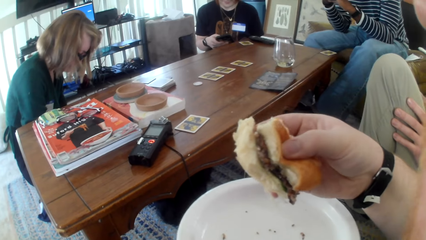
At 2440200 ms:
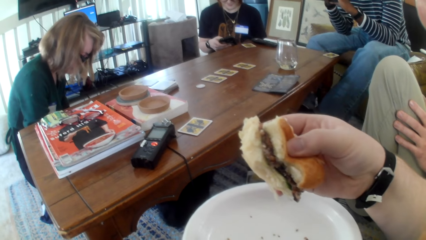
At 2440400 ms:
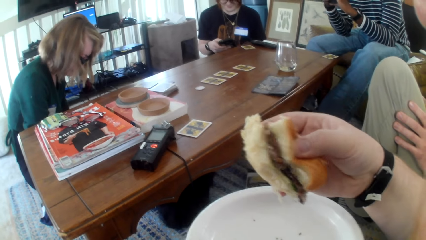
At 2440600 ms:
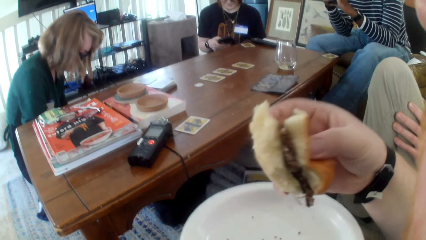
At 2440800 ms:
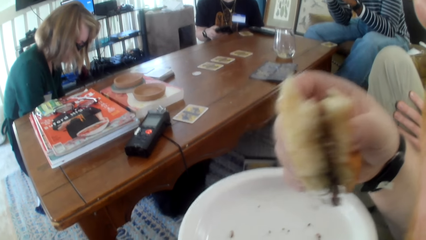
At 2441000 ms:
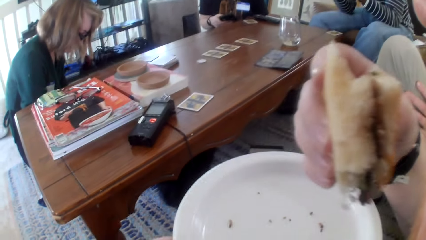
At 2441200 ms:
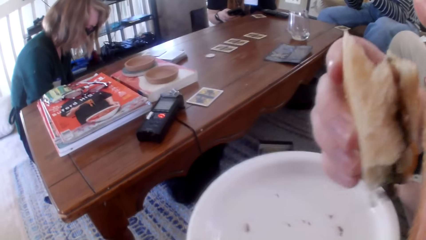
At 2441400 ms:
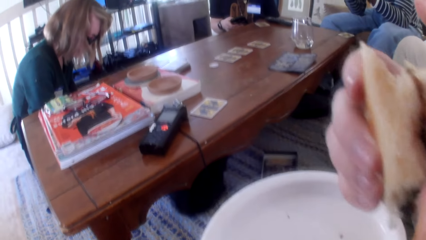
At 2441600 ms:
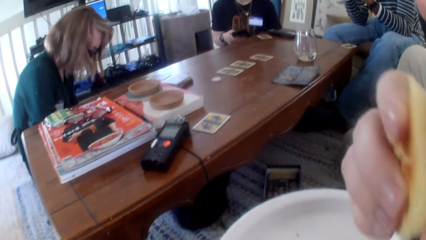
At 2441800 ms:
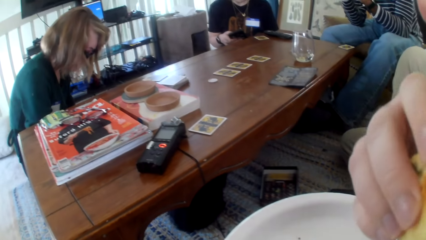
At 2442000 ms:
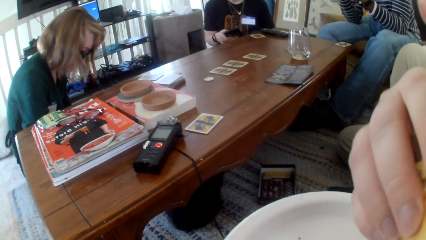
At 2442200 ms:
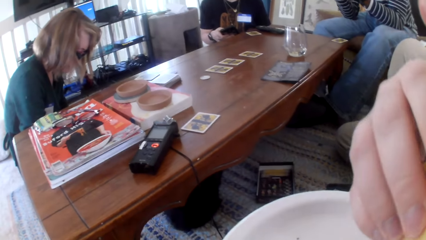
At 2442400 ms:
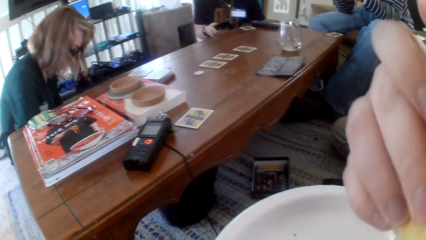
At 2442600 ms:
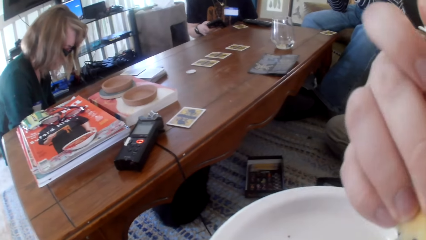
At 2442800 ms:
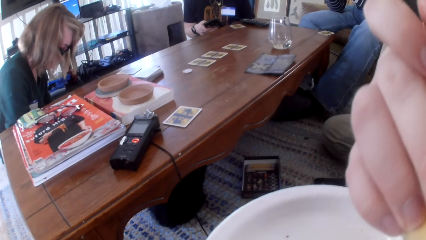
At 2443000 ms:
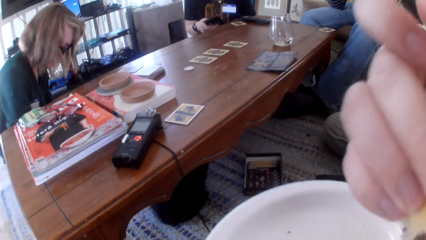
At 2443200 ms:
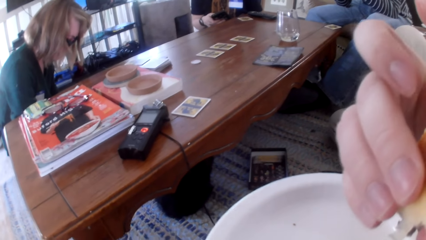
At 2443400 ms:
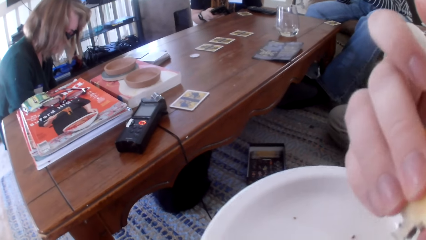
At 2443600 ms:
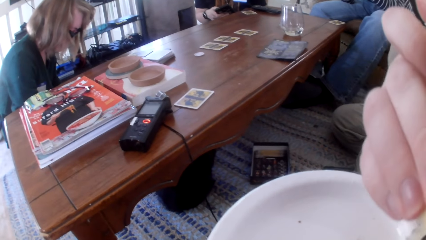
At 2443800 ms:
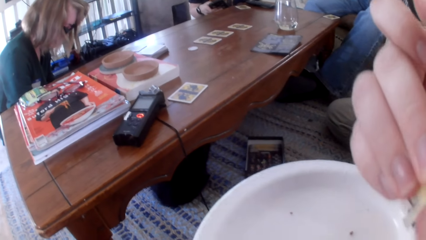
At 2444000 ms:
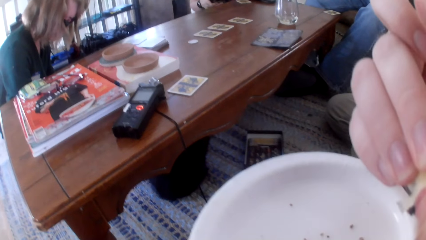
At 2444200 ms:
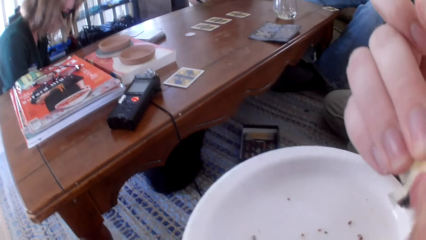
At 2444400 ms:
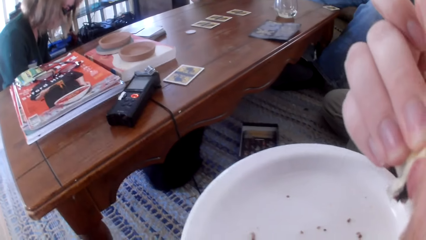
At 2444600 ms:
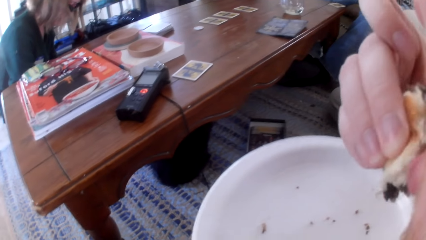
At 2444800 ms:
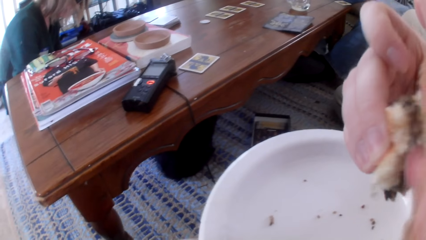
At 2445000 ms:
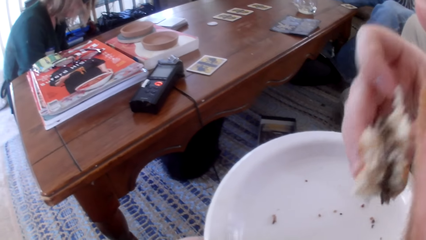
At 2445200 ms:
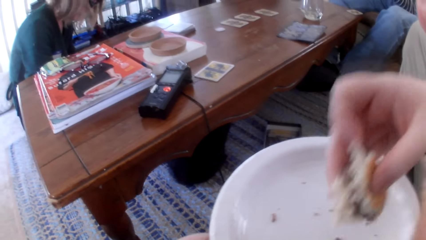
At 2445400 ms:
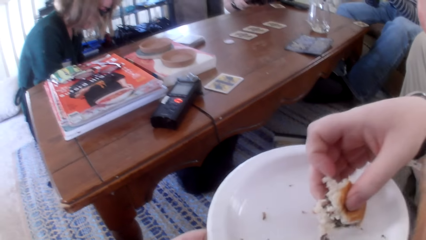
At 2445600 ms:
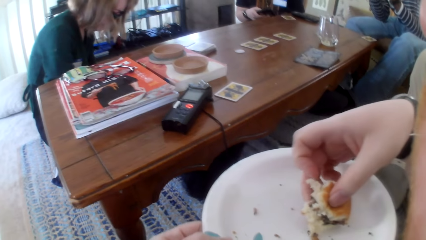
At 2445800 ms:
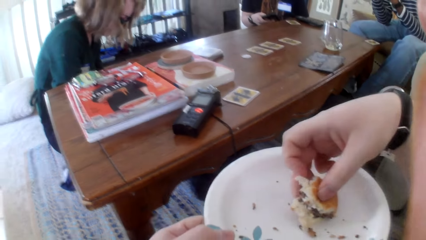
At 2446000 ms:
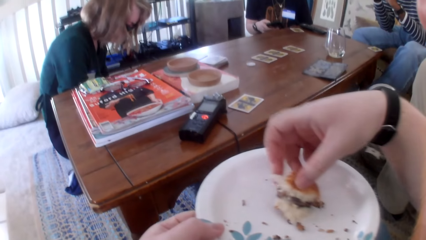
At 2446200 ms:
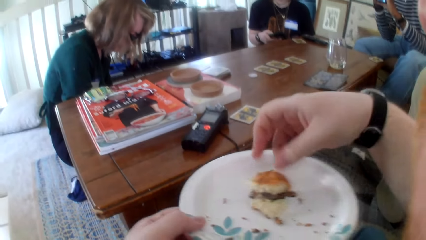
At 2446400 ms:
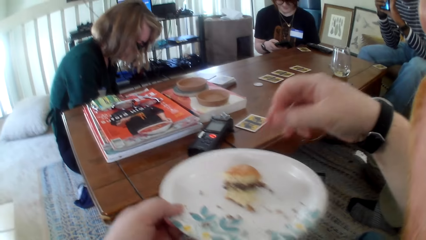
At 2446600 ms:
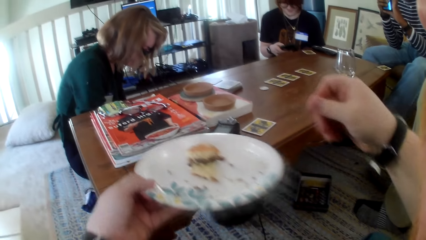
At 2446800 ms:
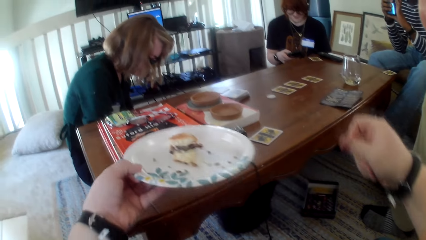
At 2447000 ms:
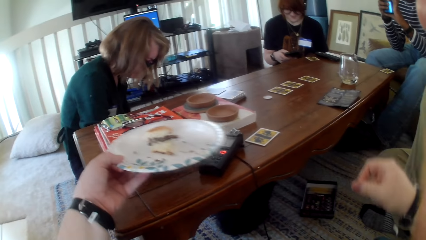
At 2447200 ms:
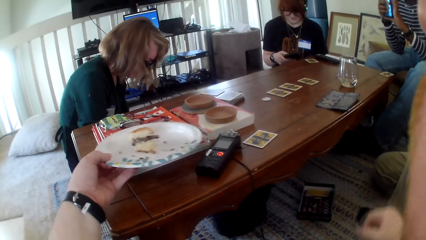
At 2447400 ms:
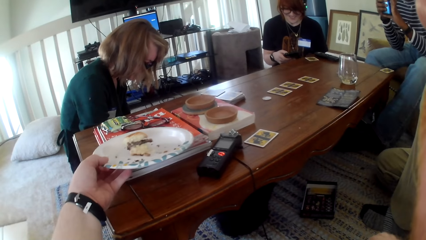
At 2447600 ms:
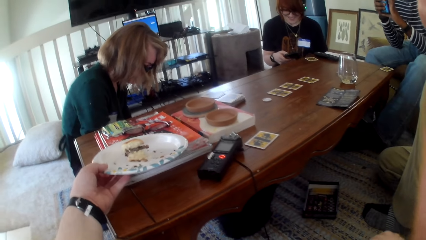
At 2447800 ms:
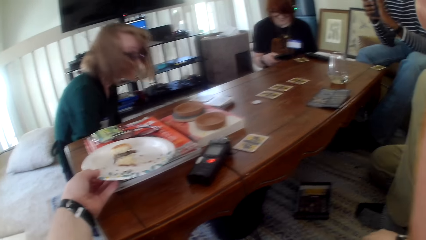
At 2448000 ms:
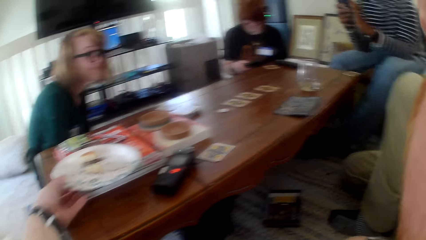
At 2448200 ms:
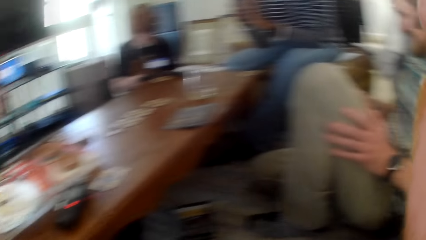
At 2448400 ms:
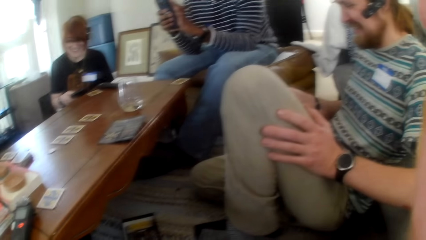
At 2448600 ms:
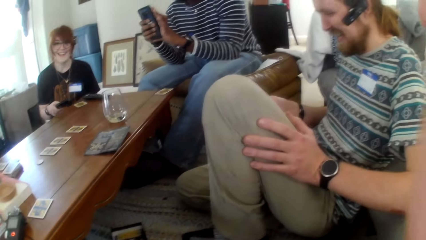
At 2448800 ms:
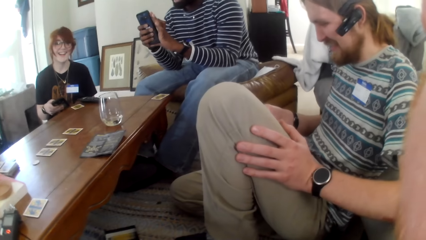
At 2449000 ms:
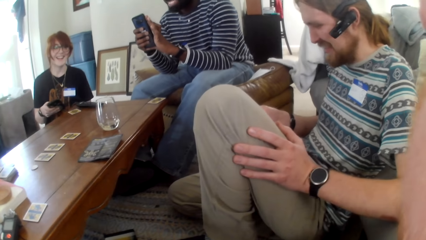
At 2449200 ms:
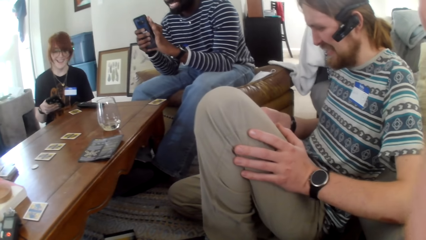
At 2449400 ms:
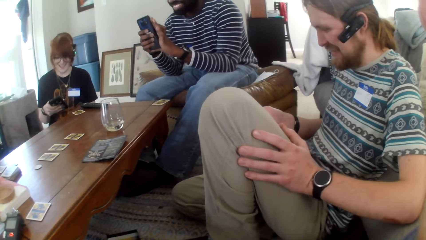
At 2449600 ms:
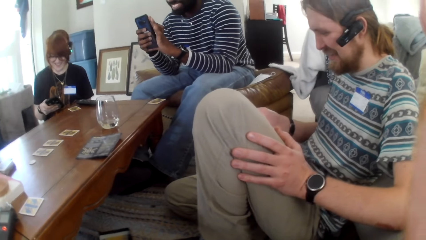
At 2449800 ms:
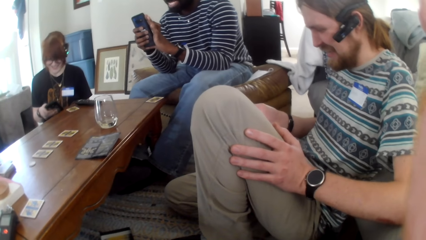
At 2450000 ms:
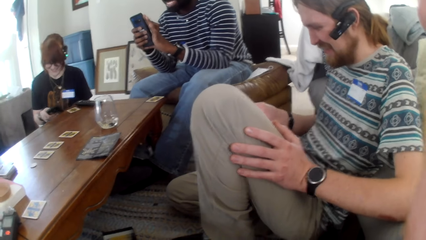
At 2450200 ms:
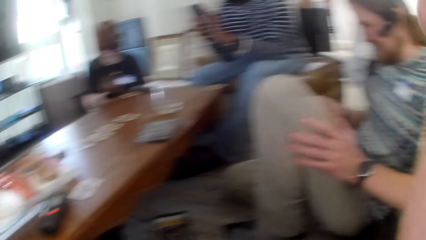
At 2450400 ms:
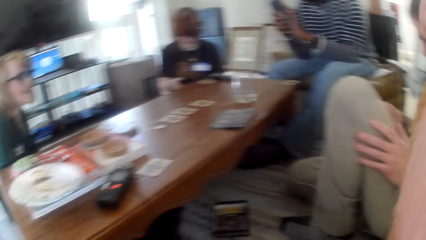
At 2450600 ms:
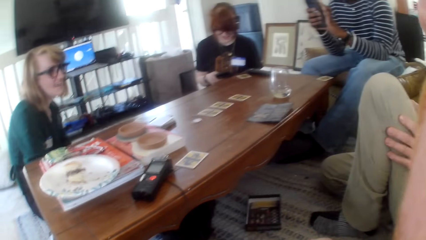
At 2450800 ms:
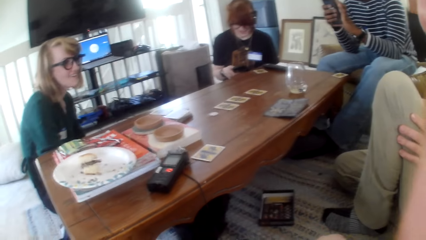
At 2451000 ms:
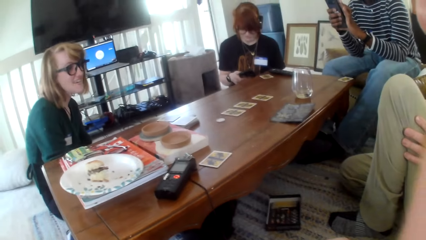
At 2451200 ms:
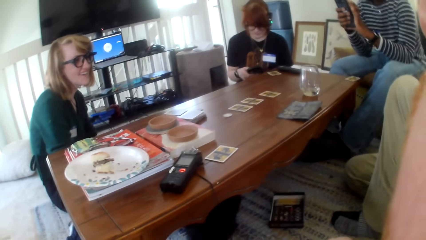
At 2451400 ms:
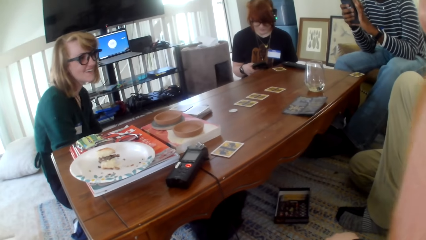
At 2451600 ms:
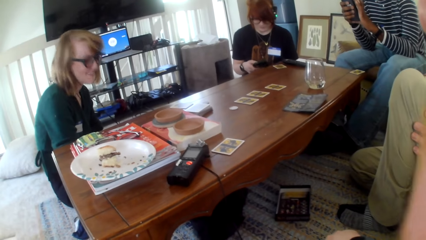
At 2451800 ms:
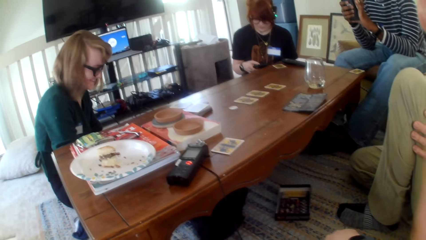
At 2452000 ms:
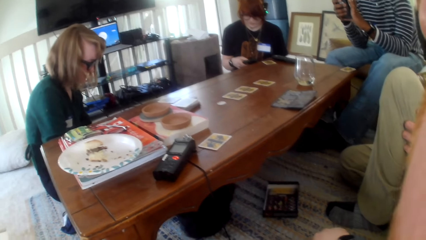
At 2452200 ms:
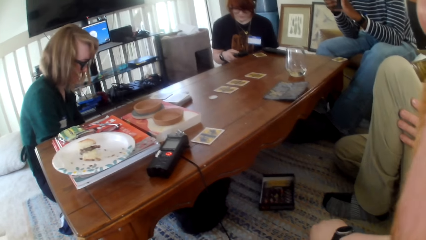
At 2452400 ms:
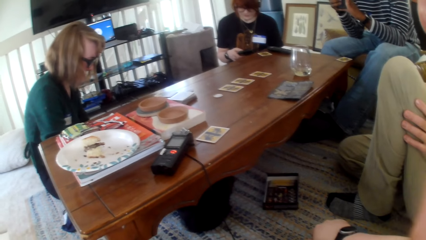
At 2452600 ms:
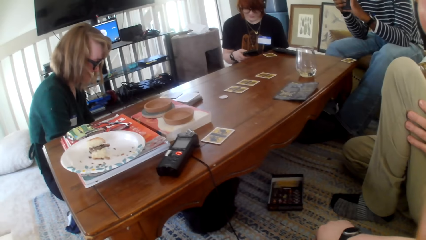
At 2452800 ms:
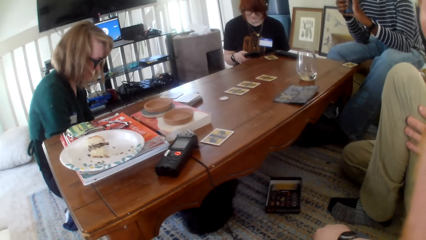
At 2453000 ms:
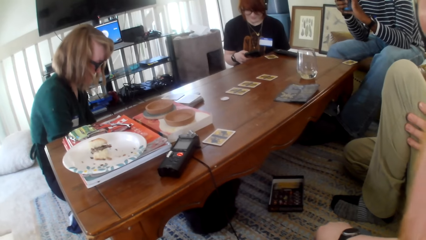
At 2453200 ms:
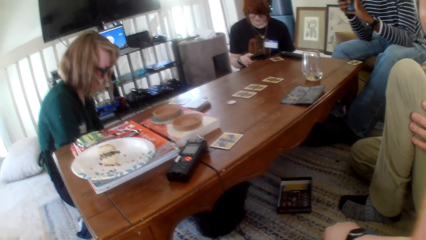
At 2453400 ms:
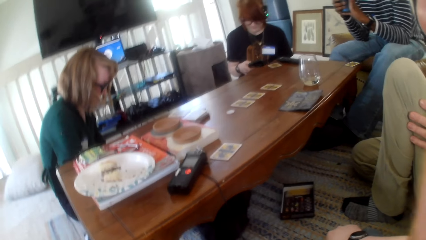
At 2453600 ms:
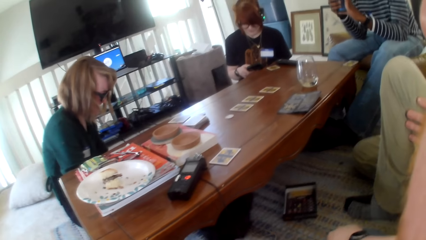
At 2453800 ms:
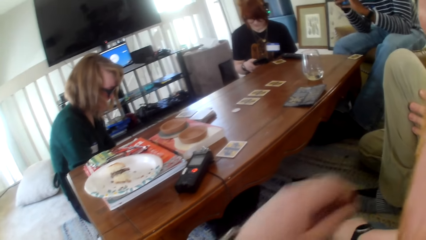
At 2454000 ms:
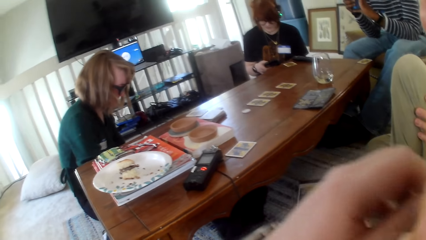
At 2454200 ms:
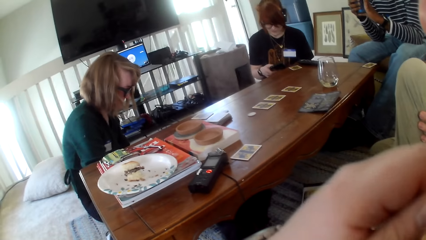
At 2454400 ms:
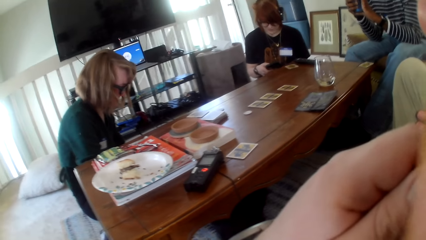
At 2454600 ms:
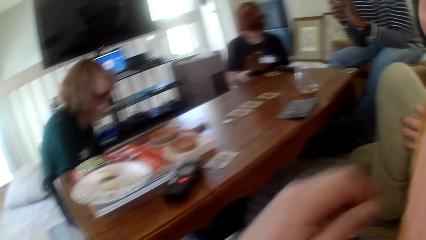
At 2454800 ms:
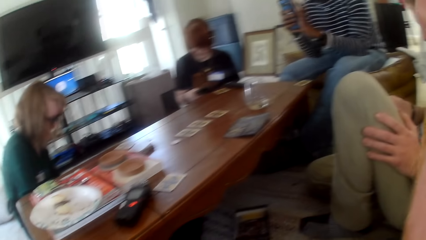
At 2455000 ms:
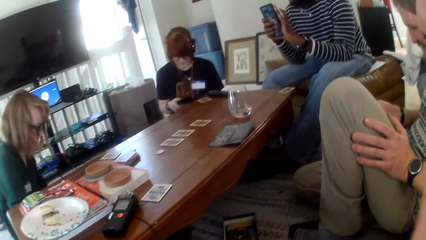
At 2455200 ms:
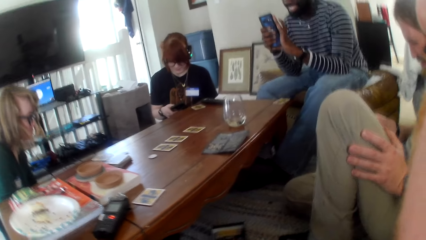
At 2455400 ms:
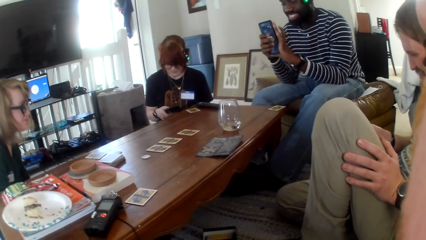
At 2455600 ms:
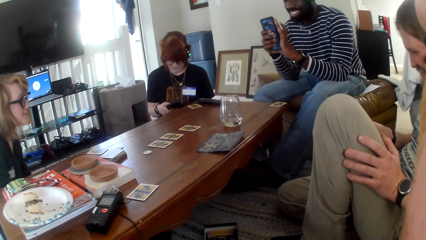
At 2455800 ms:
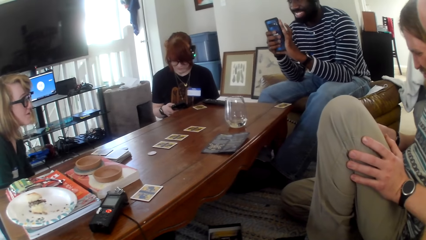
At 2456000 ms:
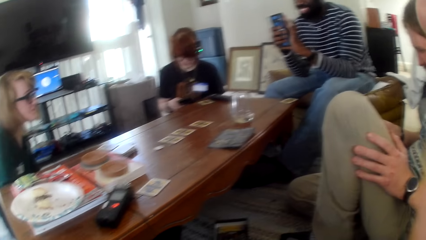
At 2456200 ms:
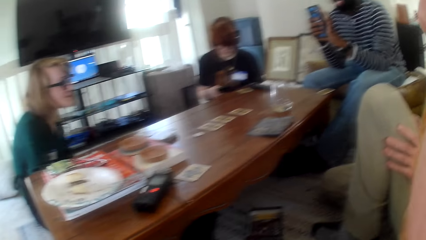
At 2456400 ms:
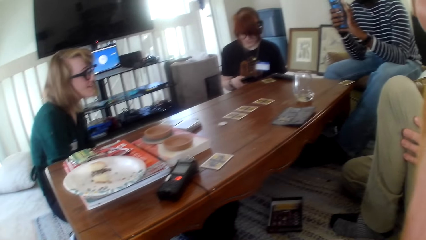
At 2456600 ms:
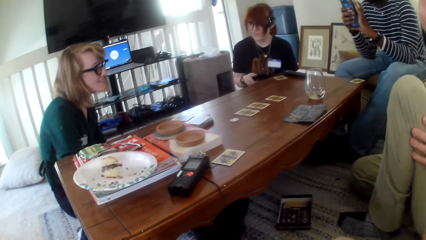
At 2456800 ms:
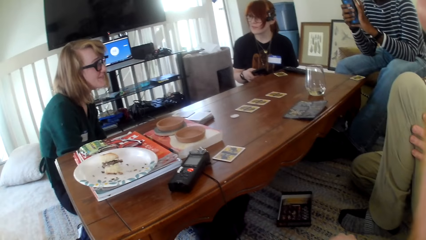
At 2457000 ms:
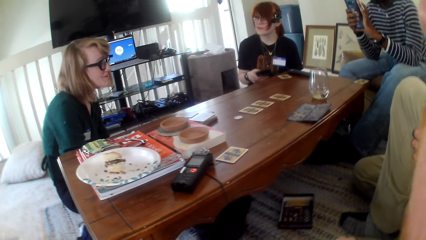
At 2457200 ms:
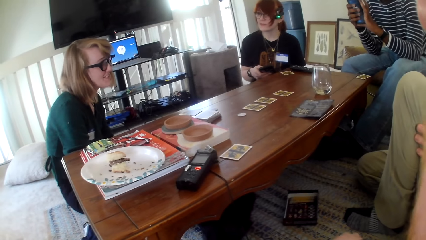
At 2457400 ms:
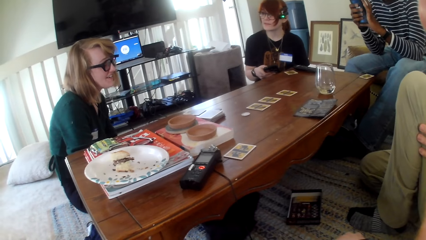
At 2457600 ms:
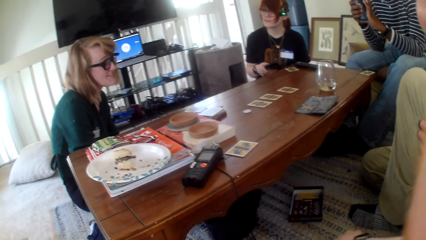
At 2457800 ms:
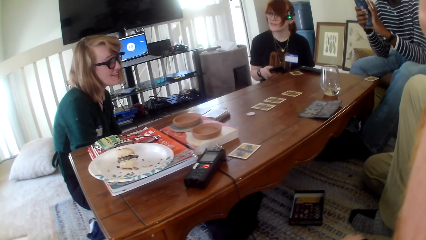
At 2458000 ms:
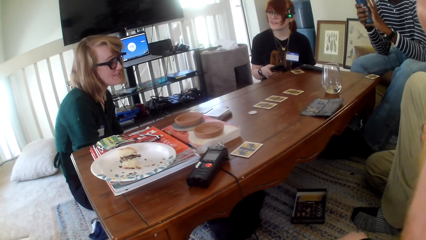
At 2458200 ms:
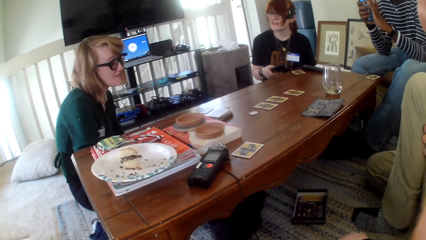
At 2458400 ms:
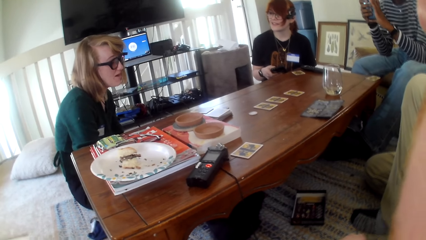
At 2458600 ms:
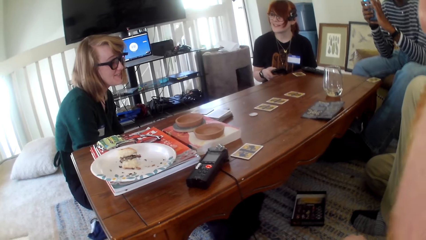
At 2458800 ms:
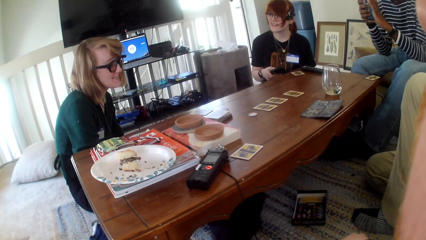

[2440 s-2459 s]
The camera wearer eats the burger. They put the burger on the plate. They put the plate on the table. They look around. A person looks around. Another person stares at the phone. A man talks. The first person stares at the phone. A woman talks. The man talks. The camera wearer touches the face. They move a hand. They look around. The woman talks. The first person looks around.
